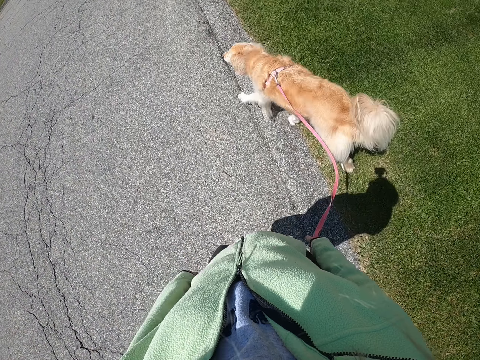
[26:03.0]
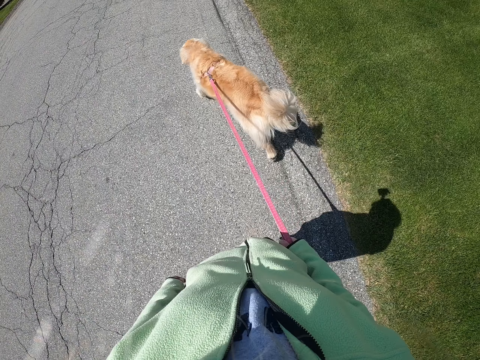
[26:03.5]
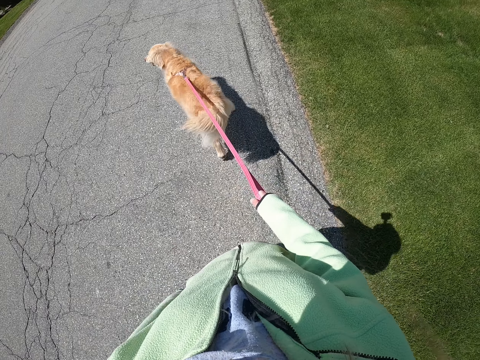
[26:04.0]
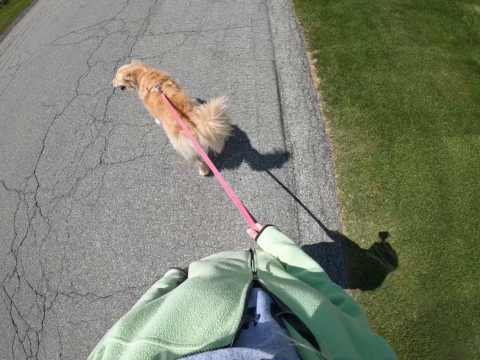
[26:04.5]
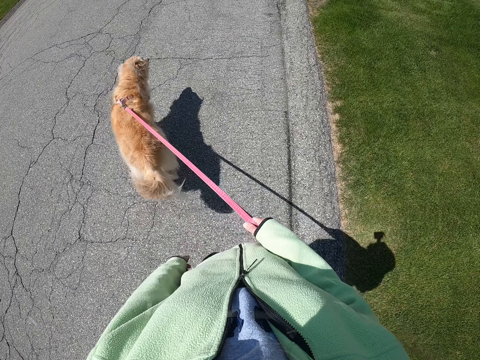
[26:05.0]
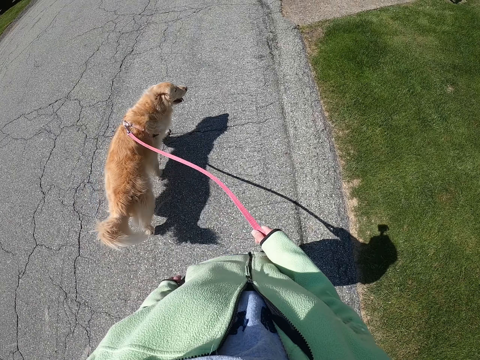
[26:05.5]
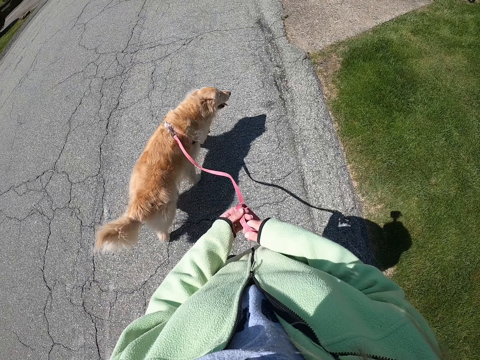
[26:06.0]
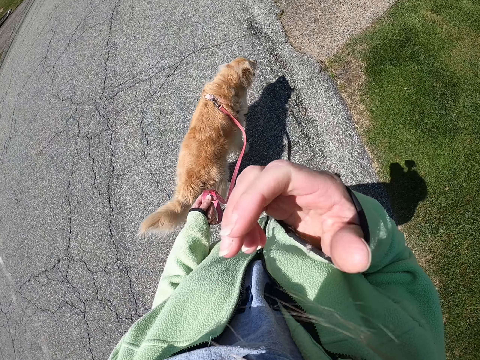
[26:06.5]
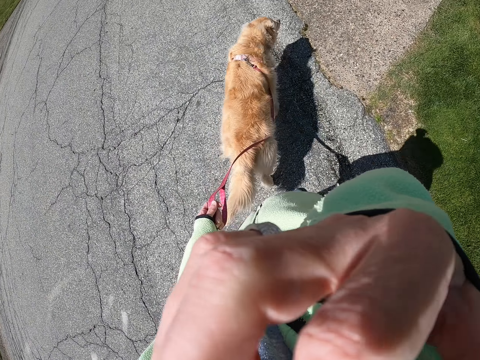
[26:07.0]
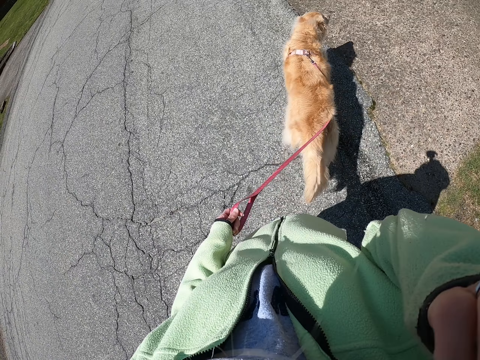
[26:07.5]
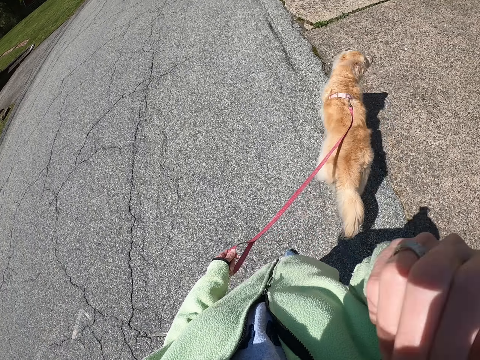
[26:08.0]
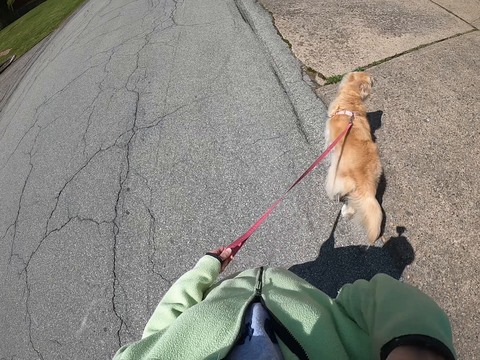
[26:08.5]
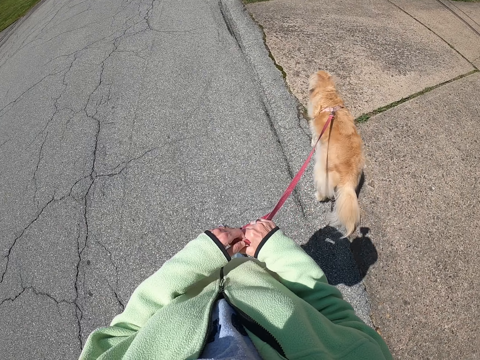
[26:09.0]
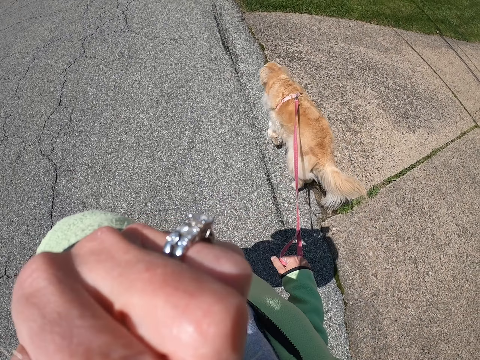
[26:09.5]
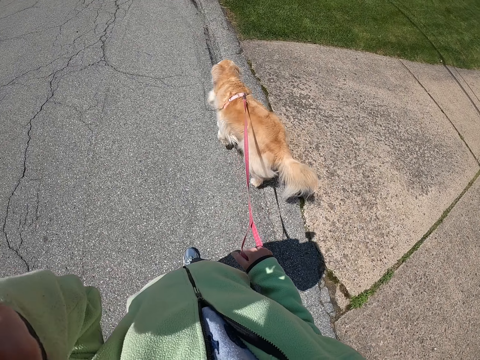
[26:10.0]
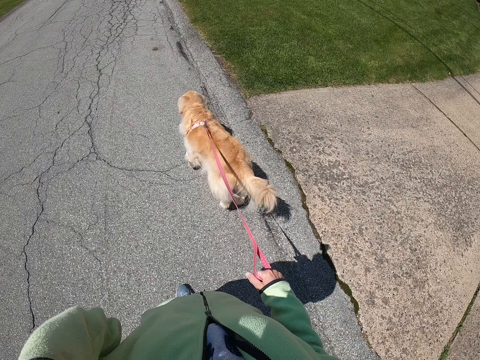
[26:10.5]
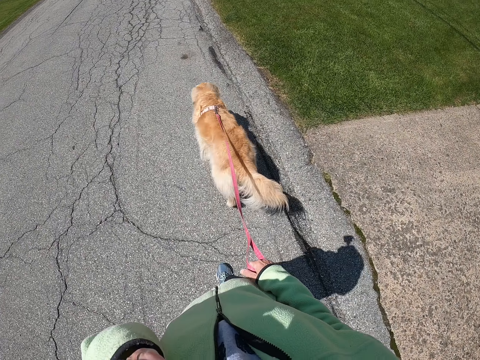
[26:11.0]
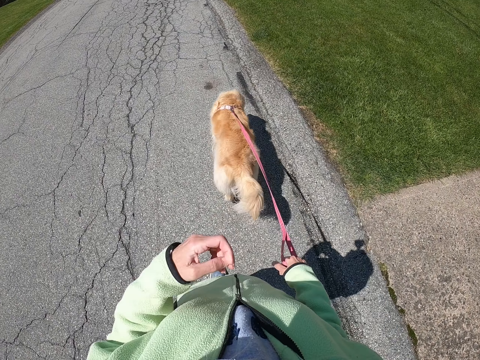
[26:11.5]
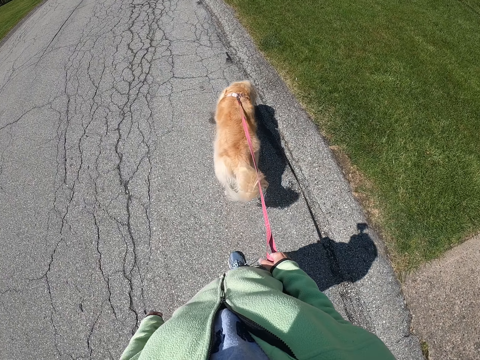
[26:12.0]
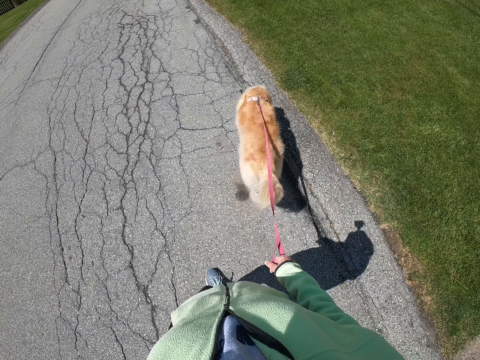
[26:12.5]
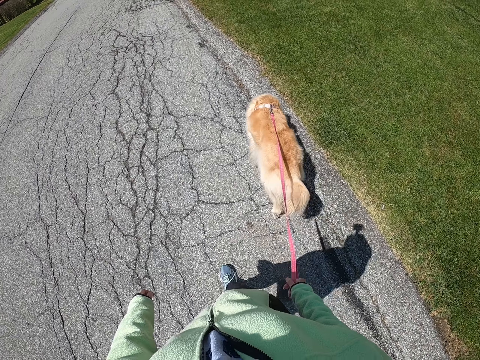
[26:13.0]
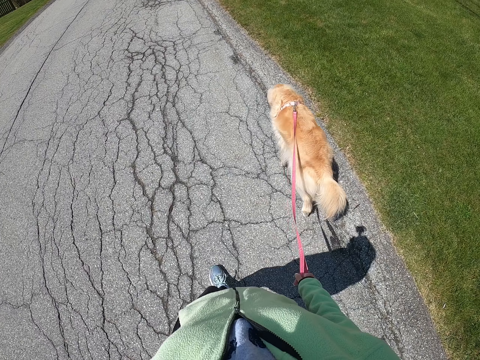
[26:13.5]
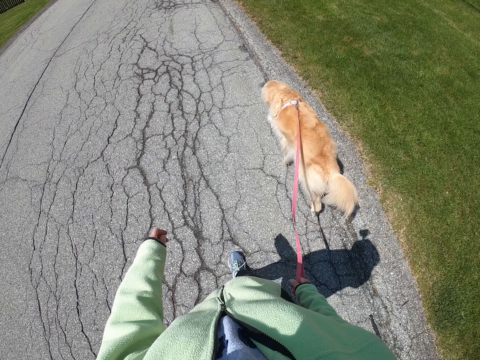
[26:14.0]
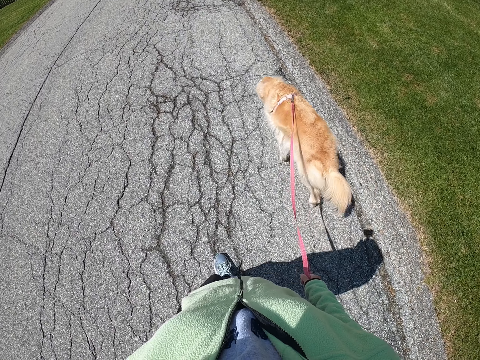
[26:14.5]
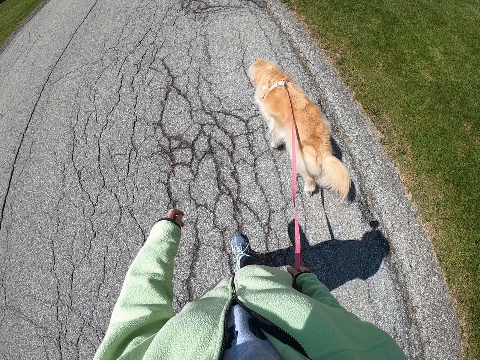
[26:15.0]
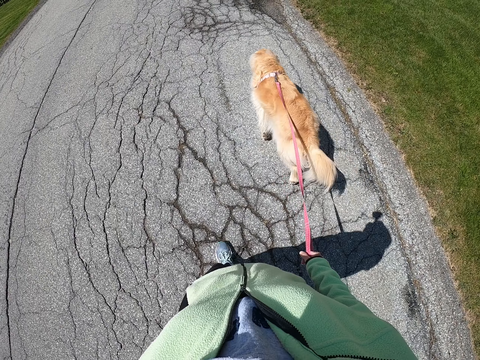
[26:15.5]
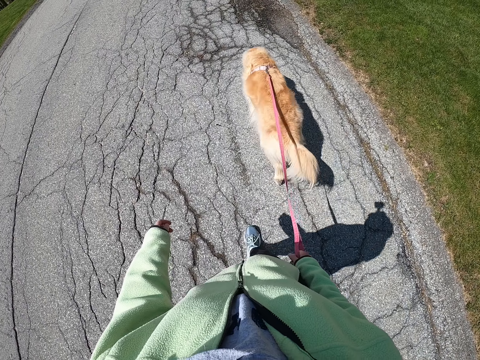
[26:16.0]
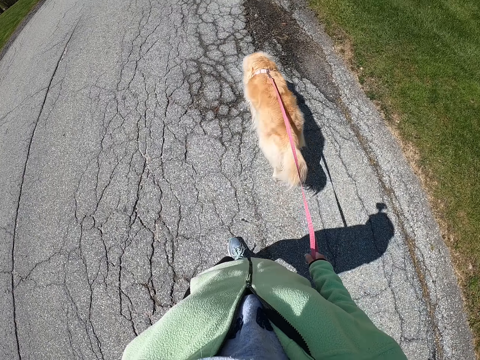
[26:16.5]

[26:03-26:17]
The camera wearer moves the dog's leash from her right hand to her left hand. She pulls back her hair. She touches her face. She holds the leash with her right hand. She moves the leash from her left hand to her right hand. She touches her face. She walks the dog along the pavement.

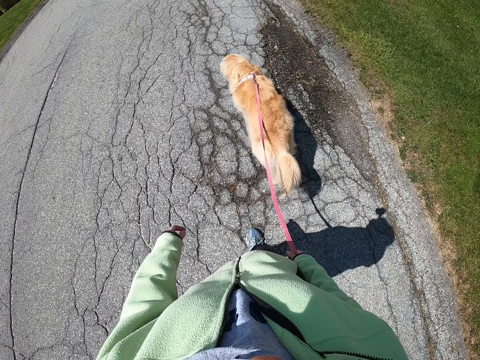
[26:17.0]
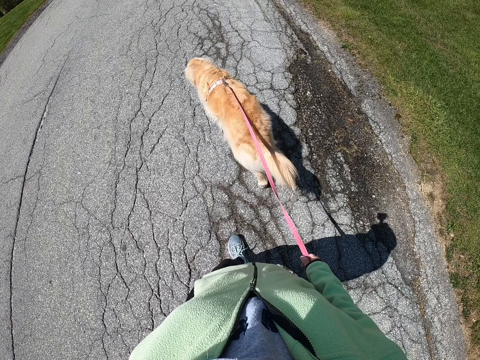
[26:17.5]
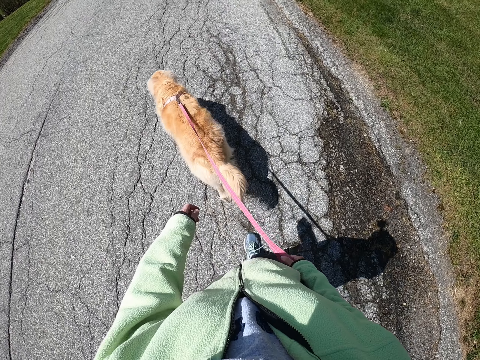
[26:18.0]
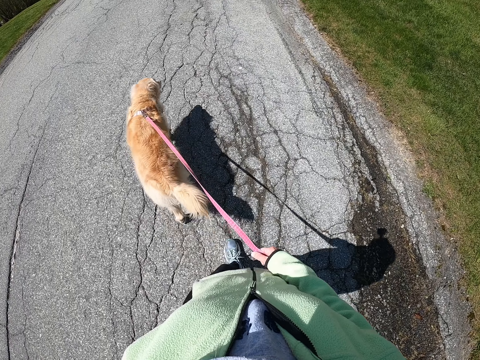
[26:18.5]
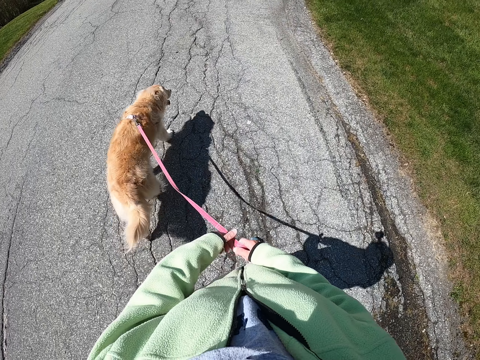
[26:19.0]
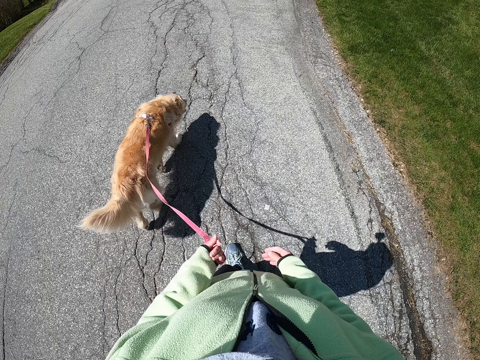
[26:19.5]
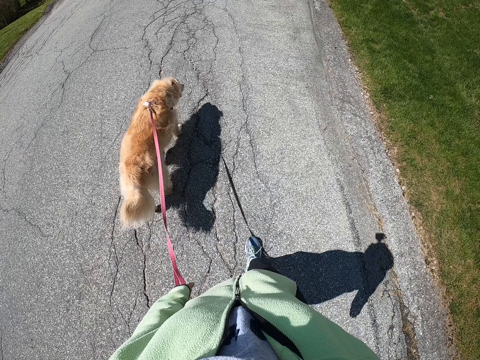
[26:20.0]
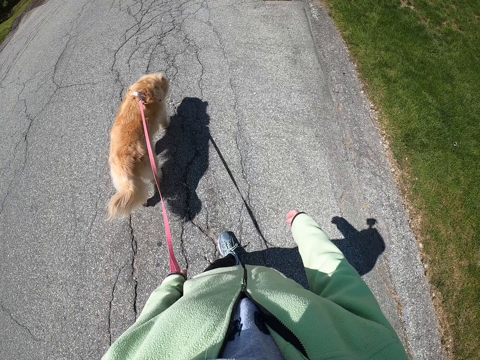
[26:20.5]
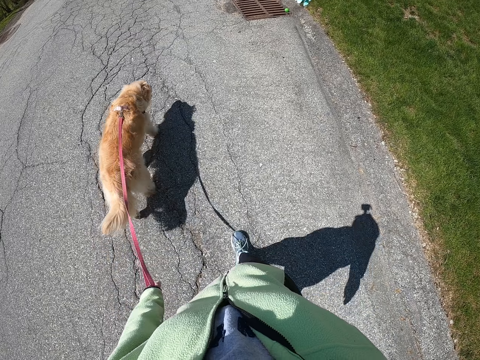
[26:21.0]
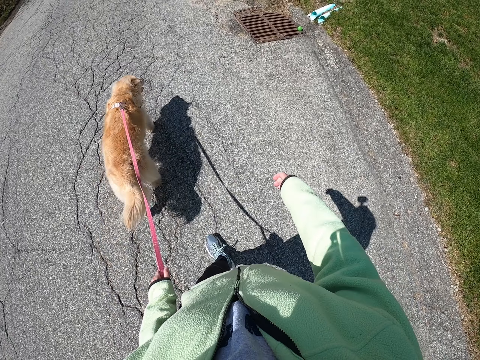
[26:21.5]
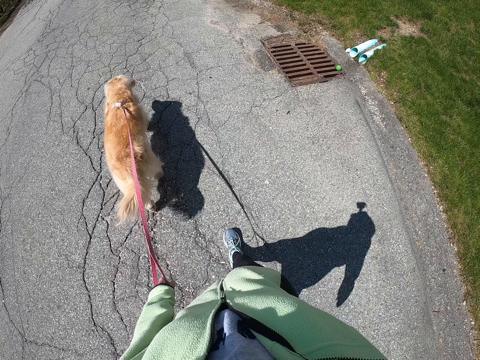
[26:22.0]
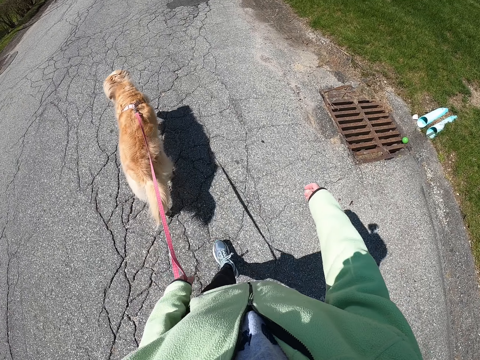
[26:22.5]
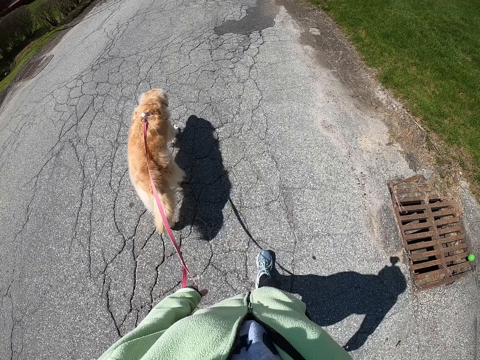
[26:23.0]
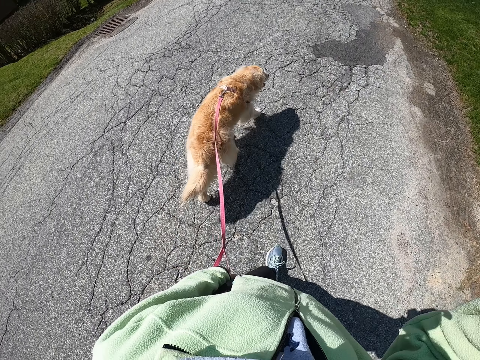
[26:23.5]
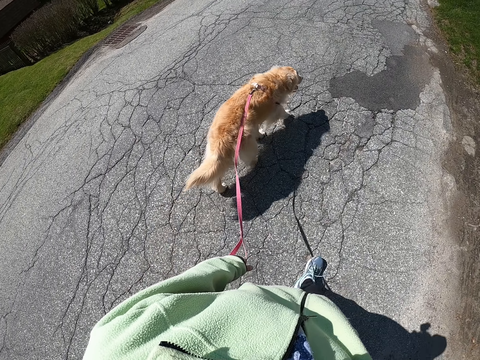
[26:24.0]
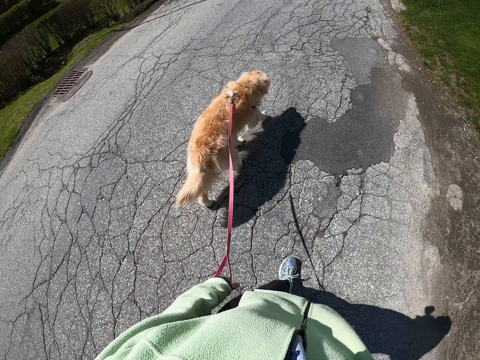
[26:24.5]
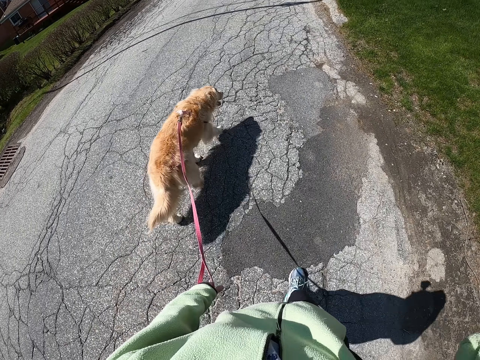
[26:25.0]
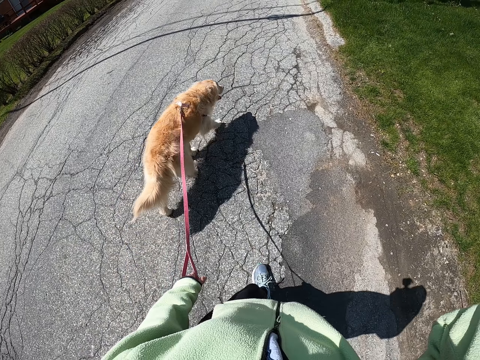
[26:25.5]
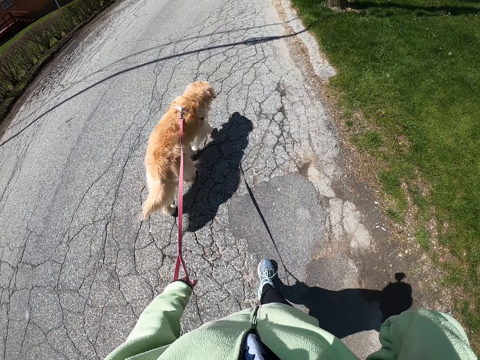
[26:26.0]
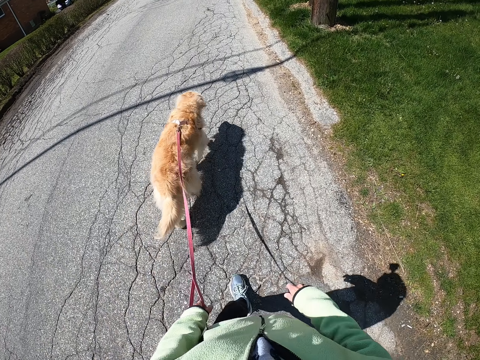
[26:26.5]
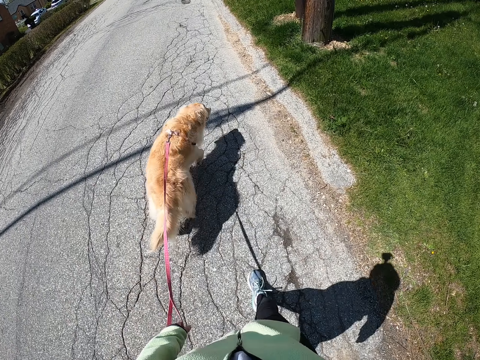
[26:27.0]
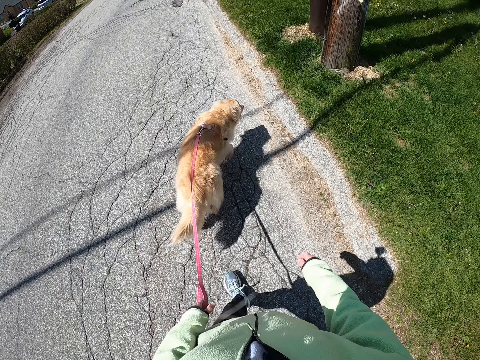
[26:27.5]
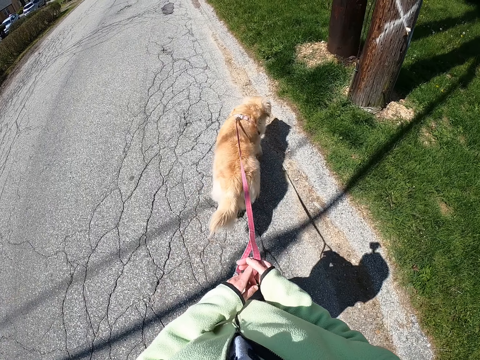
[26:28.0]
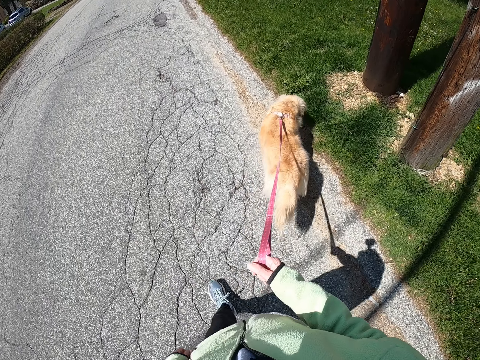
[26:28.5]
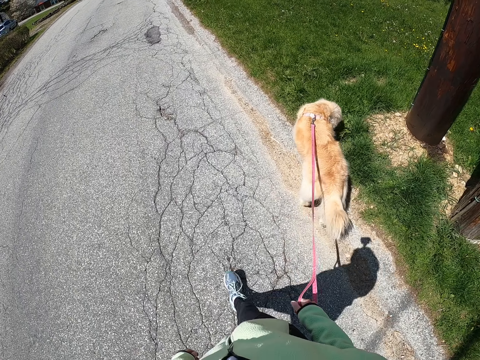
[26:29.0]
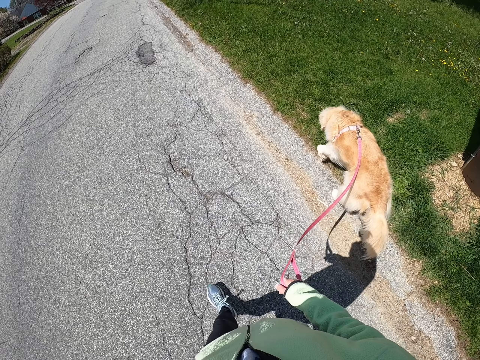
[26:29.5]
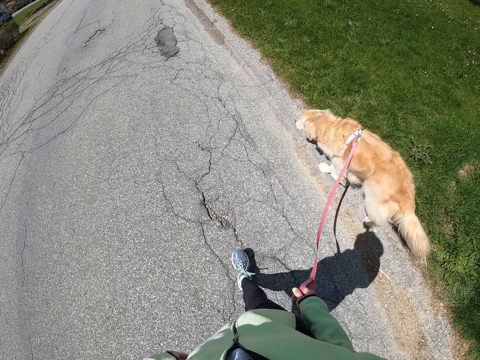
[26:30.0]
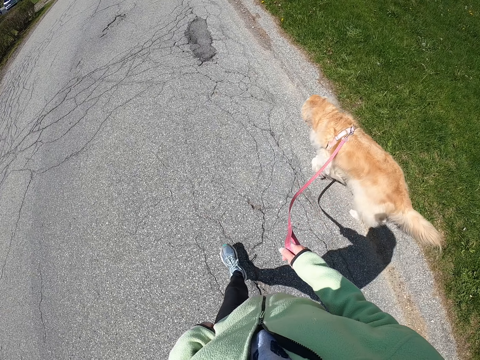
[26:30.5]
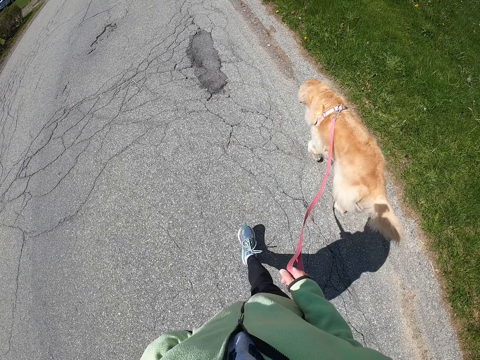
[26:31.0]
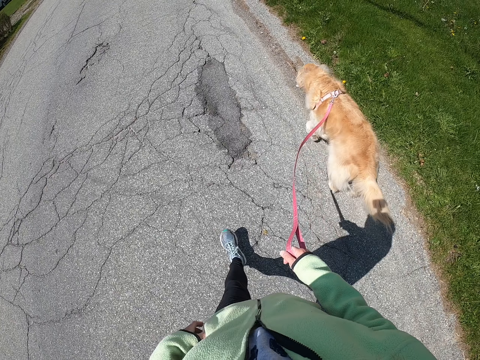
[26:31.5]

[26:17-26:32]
The camera wearer moves the dog's leash from her right hand to her left hand. She walks the dog along the pavement. She moves the leash from her left hand to her right hand. She walks the dog along the pavement.
